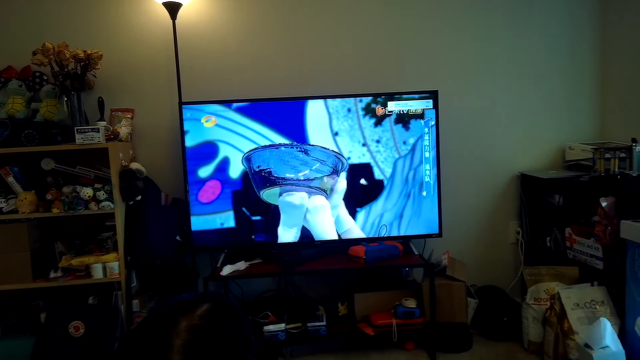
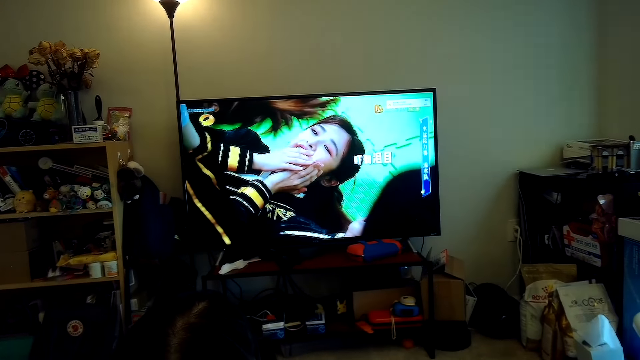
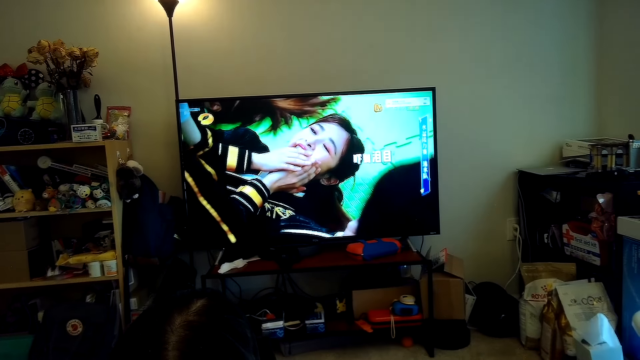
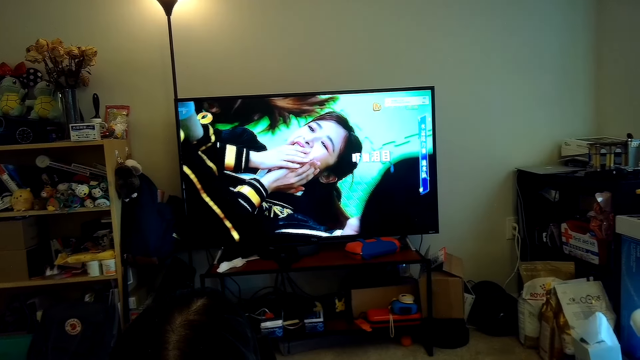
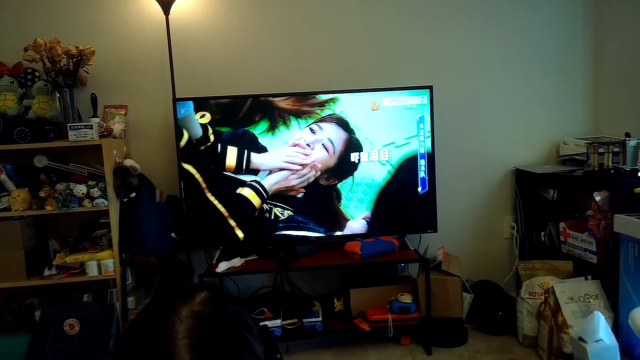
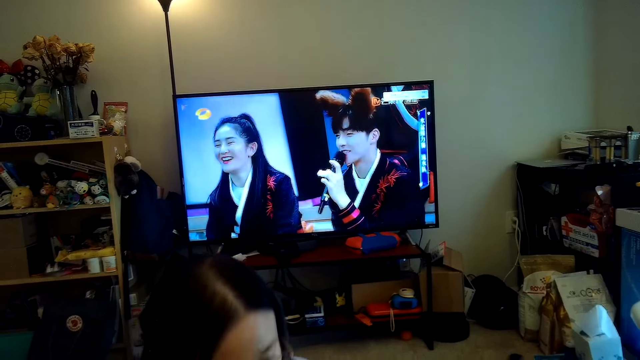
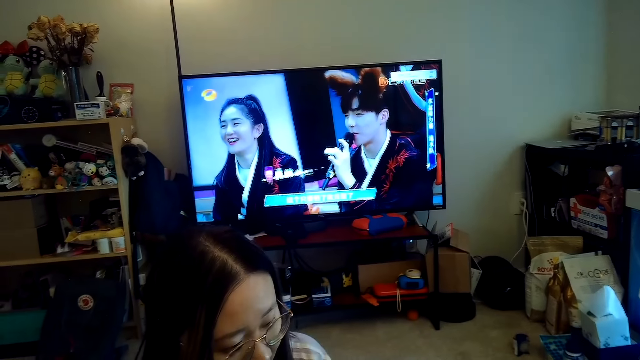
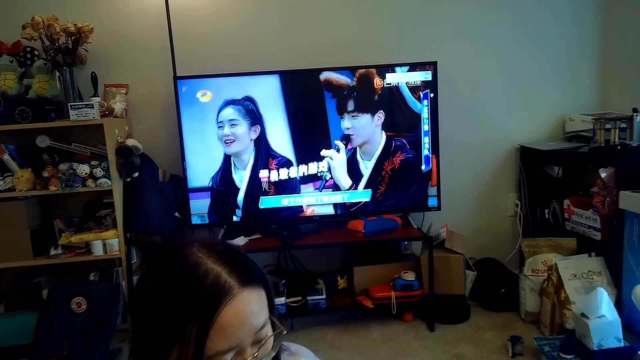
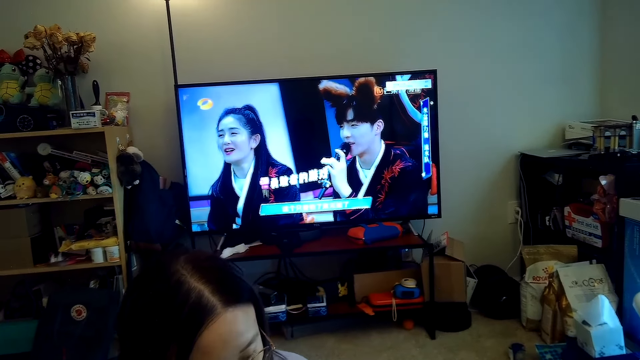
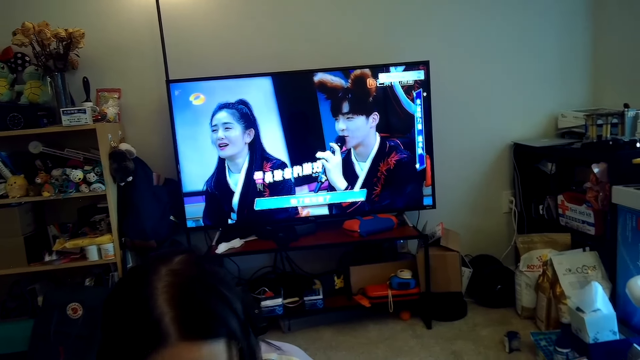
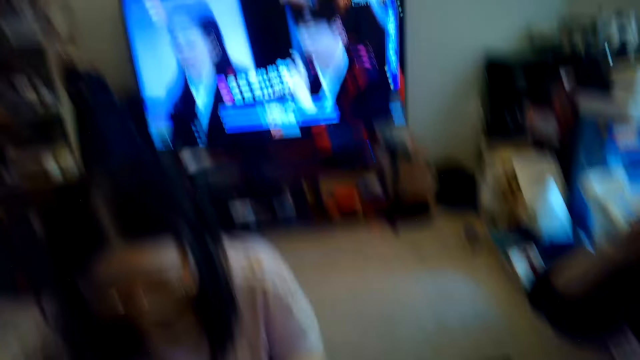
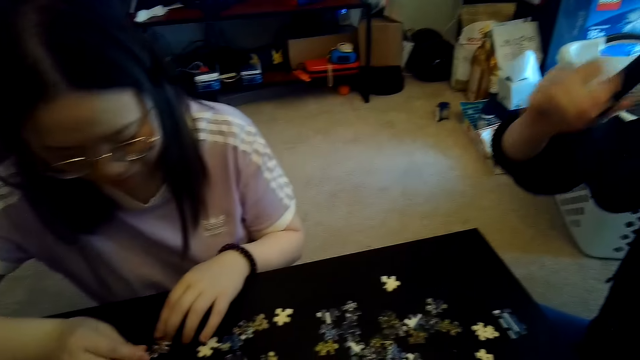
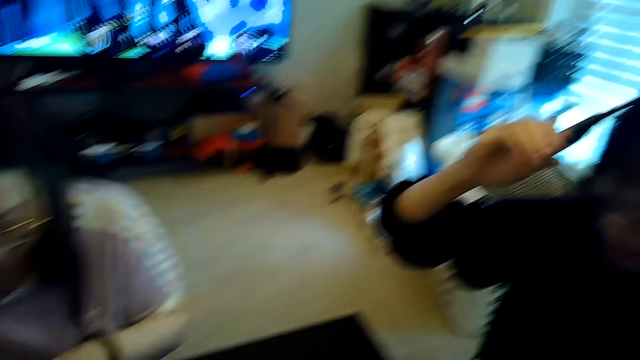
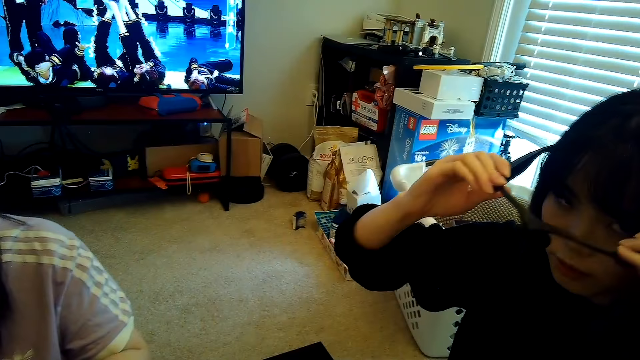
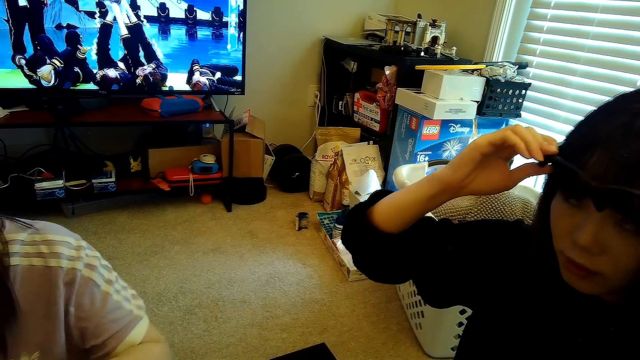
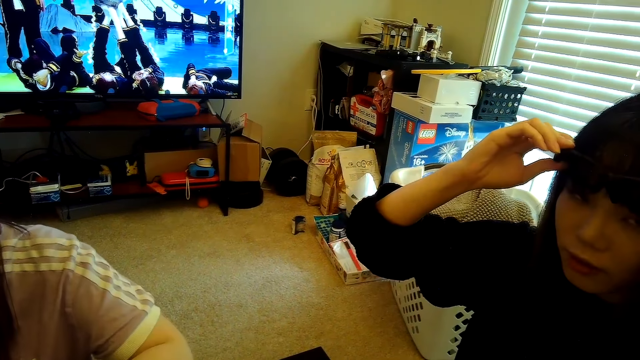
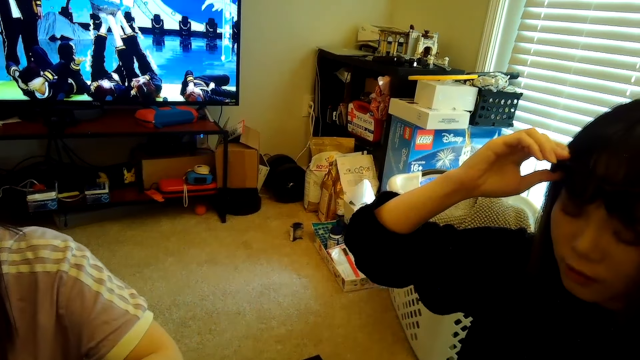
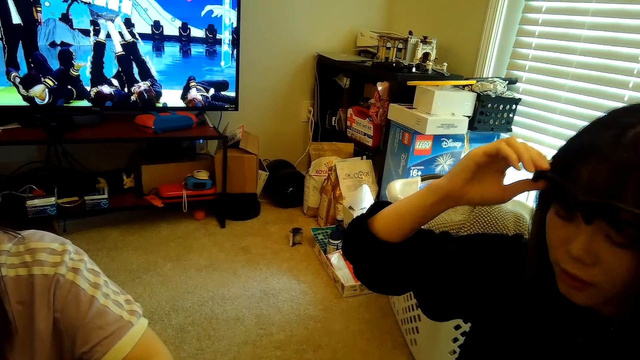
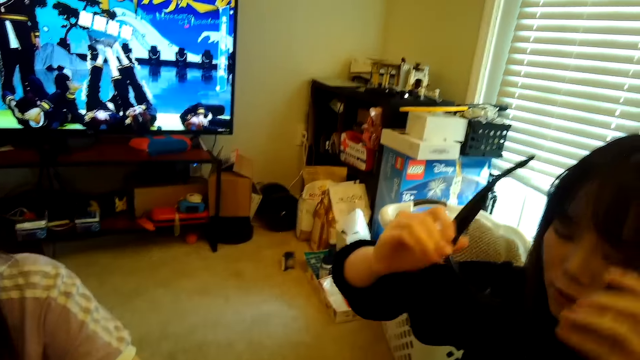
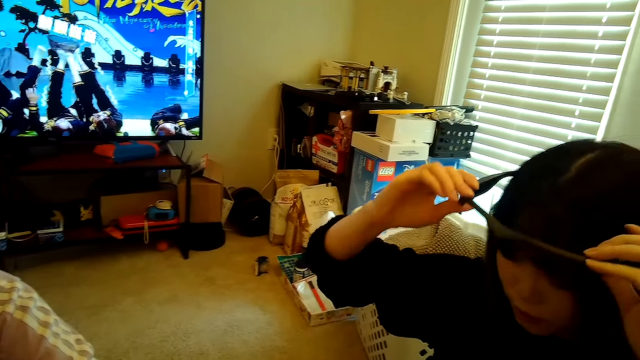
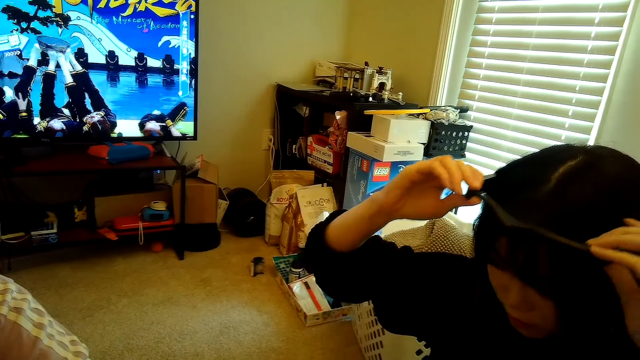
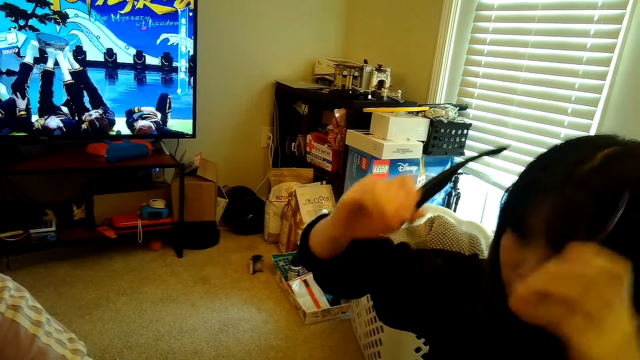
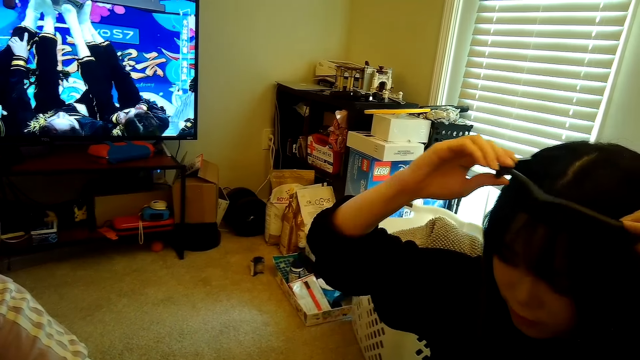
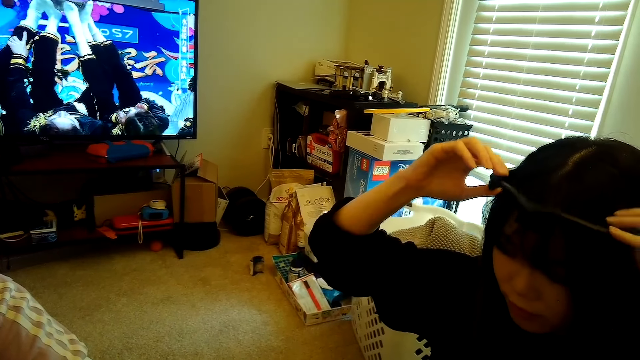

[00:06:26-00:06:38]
The camera wearer watches the television. A person wears the camera on the face.

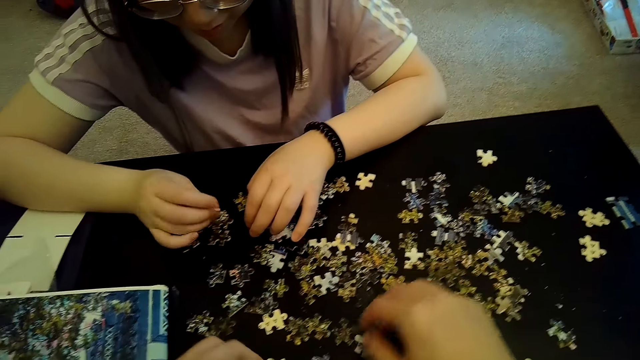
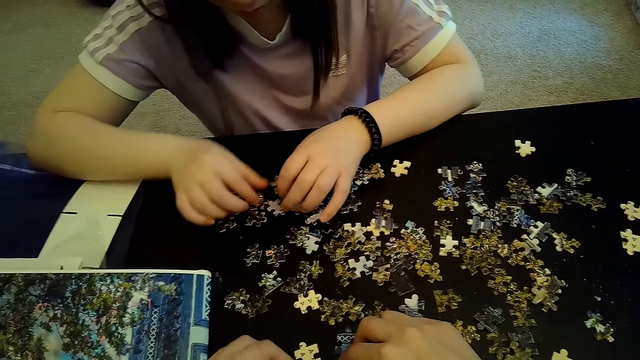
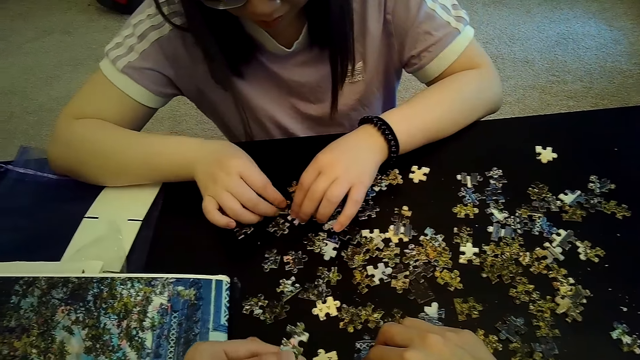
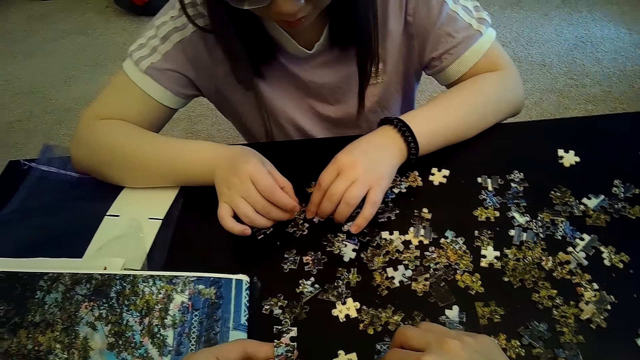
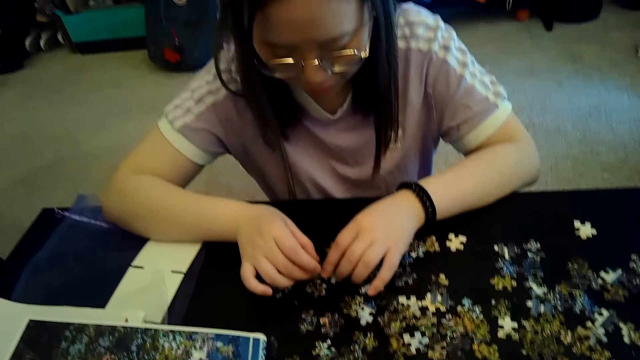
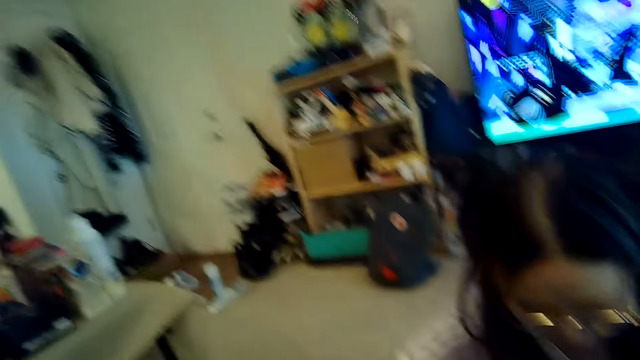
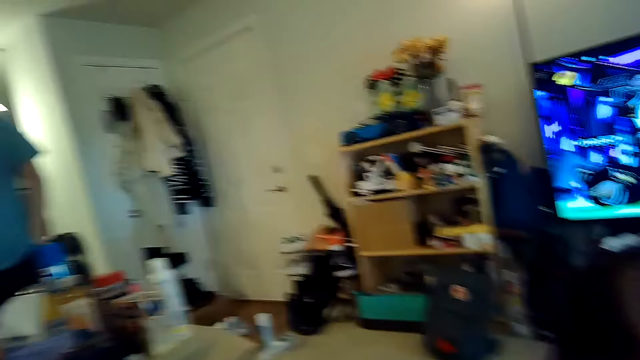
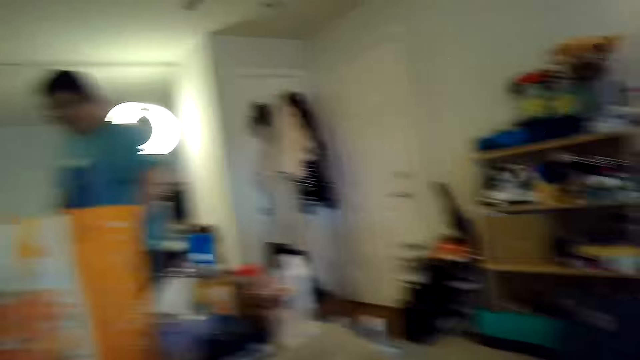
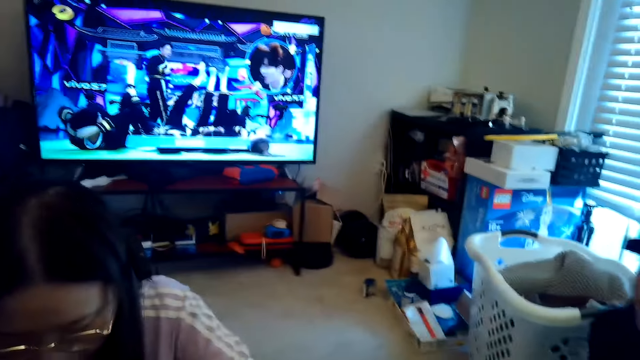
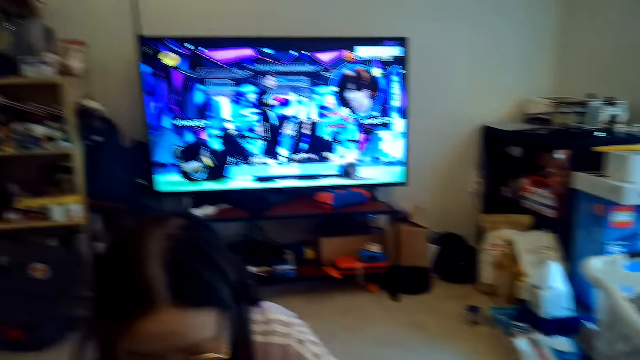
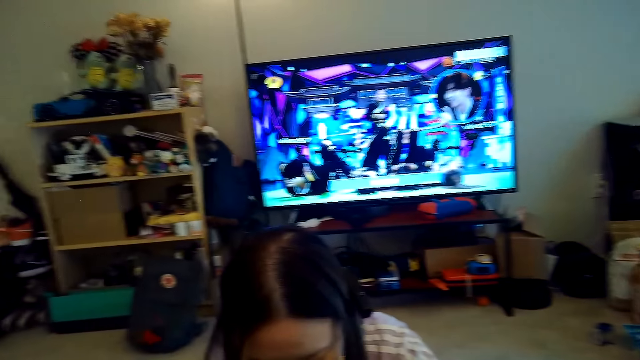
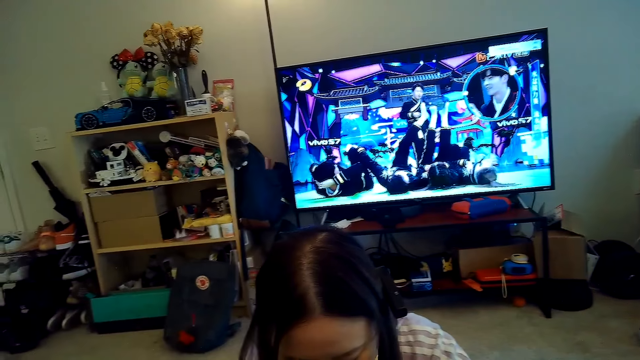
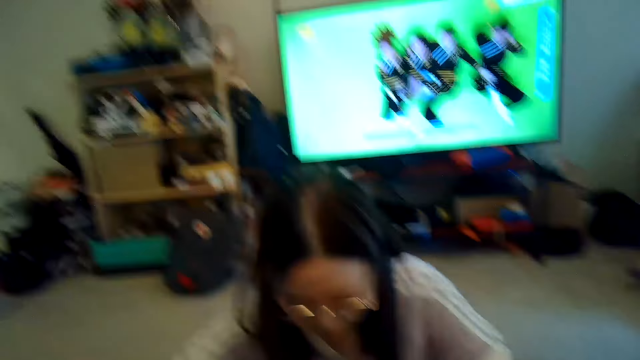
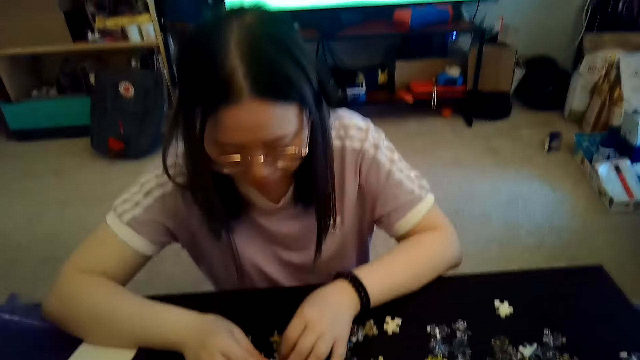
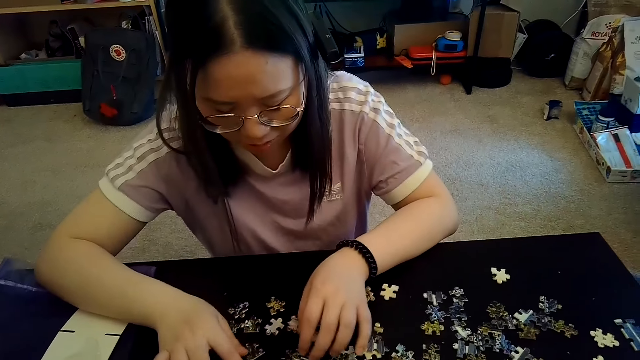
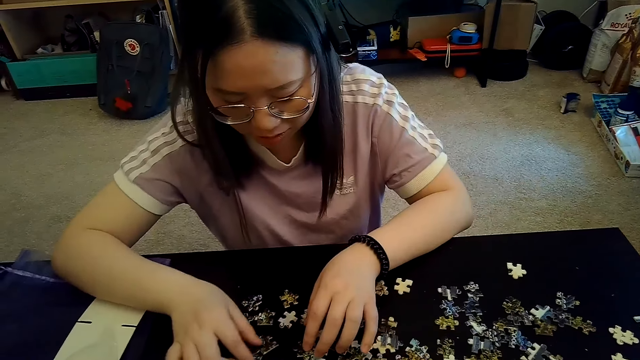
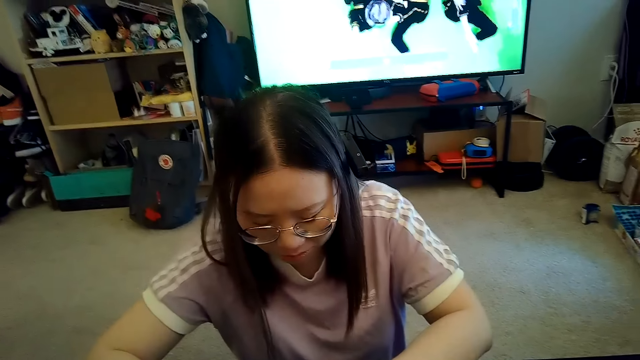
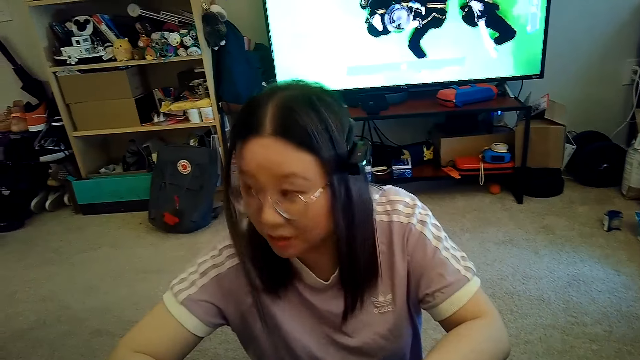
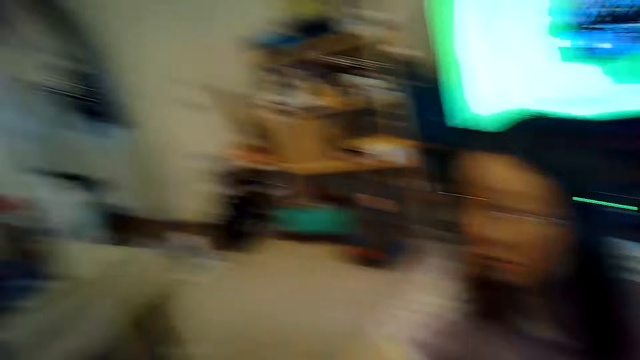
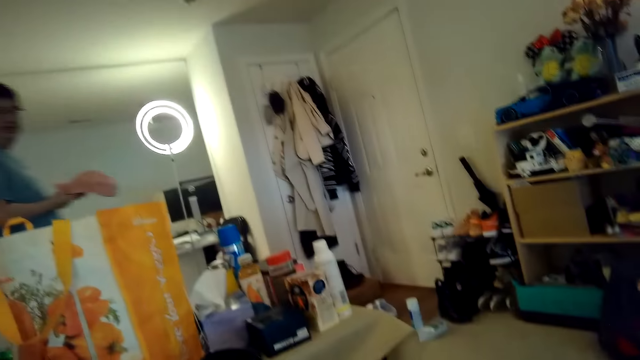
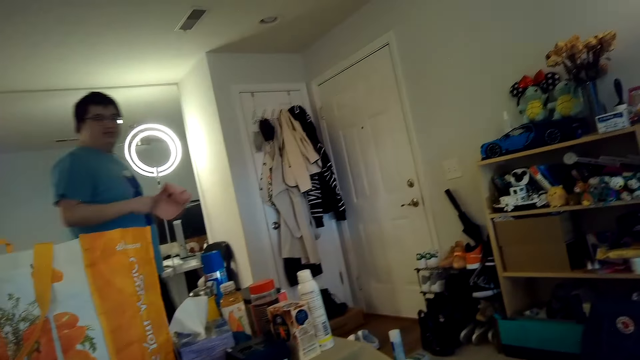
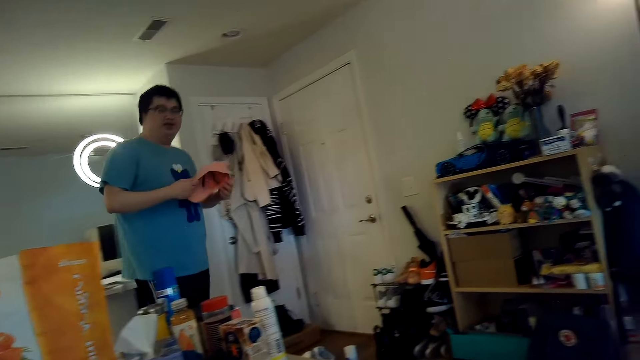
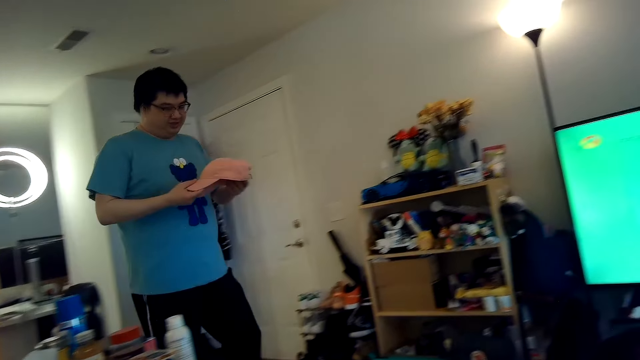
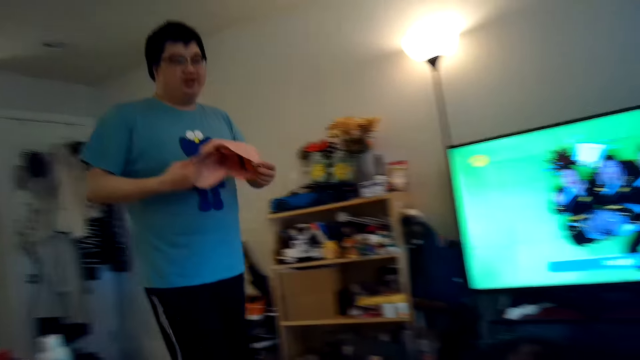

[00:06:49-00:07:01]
The camera wearer plays the puzzle. A person talks to another person. The camera wearer looks at the puzzle player on the table.
